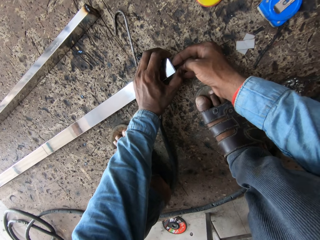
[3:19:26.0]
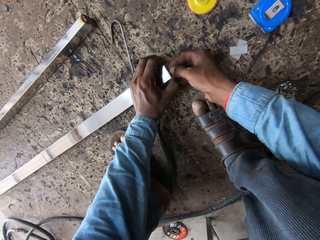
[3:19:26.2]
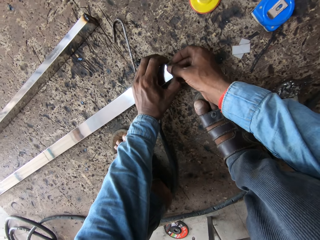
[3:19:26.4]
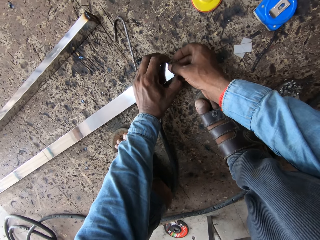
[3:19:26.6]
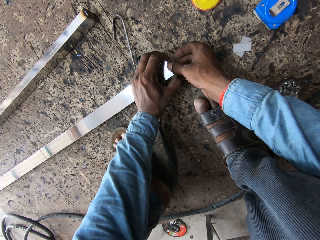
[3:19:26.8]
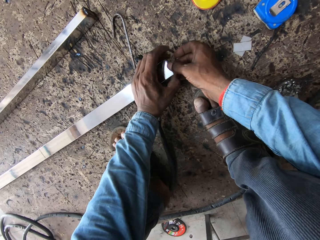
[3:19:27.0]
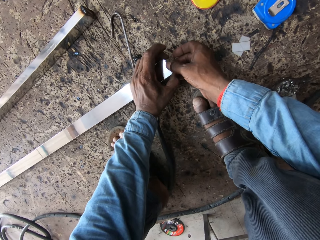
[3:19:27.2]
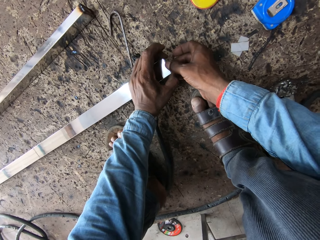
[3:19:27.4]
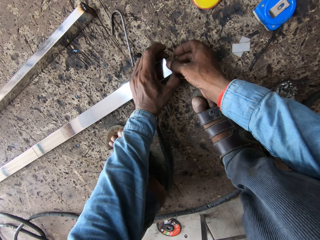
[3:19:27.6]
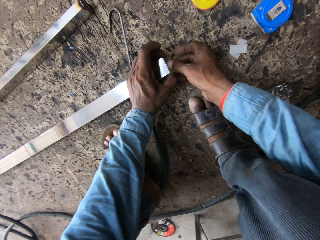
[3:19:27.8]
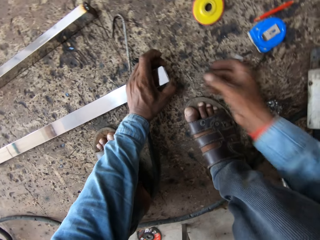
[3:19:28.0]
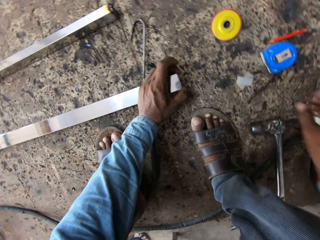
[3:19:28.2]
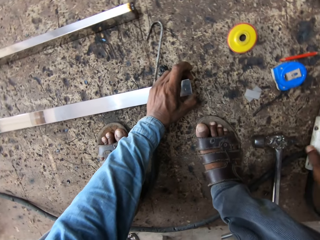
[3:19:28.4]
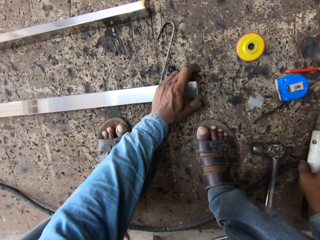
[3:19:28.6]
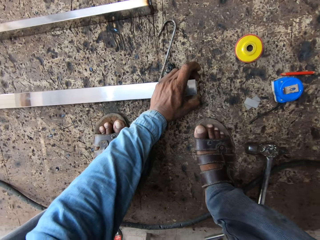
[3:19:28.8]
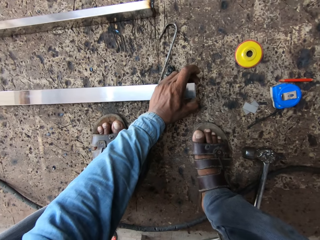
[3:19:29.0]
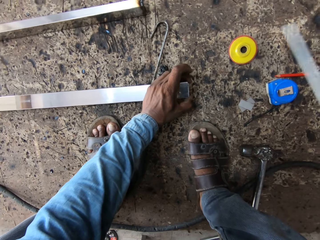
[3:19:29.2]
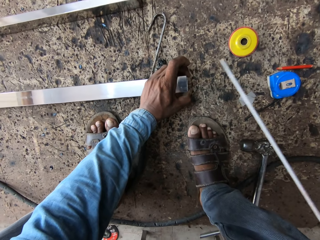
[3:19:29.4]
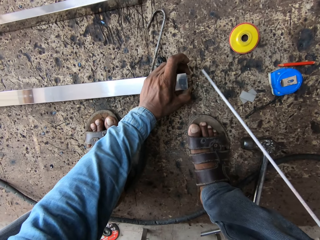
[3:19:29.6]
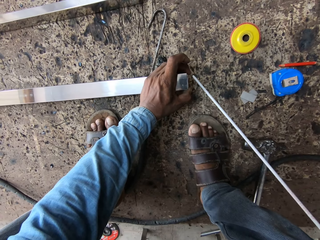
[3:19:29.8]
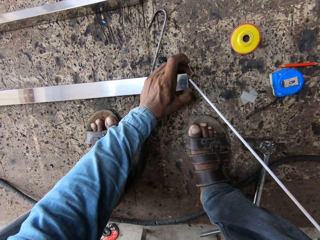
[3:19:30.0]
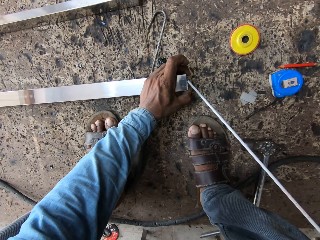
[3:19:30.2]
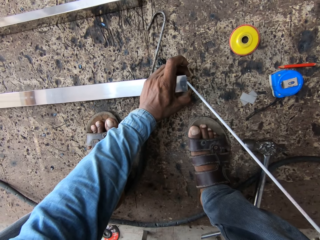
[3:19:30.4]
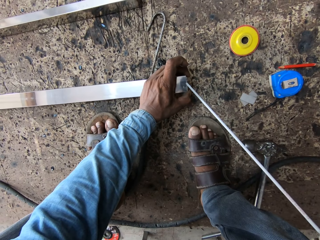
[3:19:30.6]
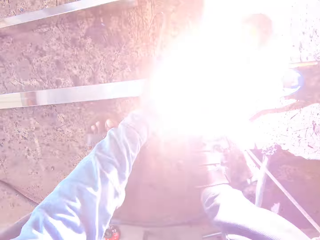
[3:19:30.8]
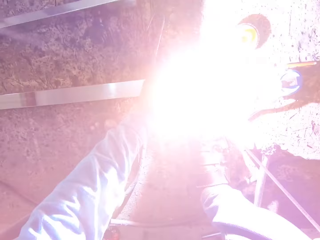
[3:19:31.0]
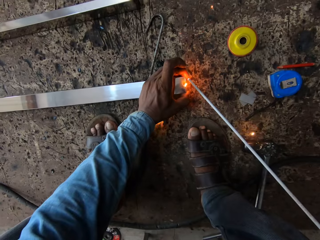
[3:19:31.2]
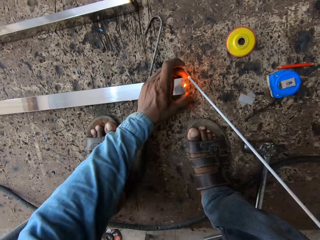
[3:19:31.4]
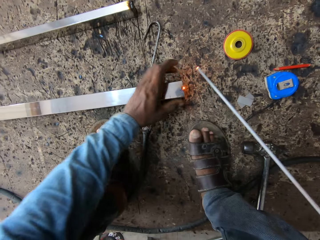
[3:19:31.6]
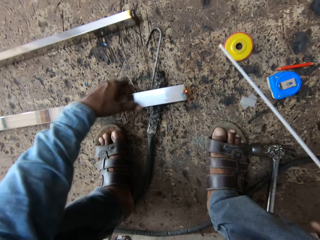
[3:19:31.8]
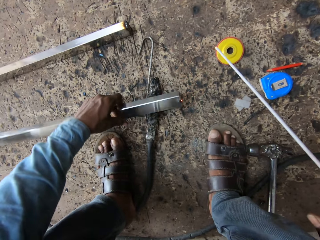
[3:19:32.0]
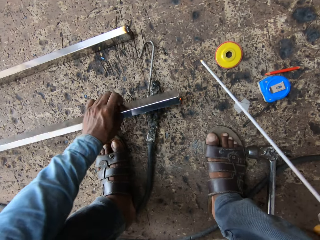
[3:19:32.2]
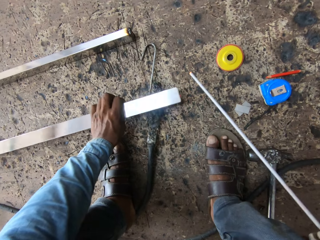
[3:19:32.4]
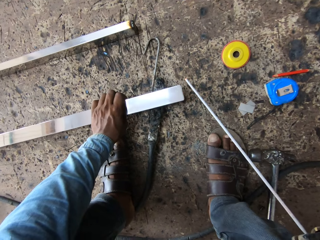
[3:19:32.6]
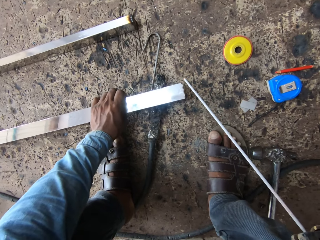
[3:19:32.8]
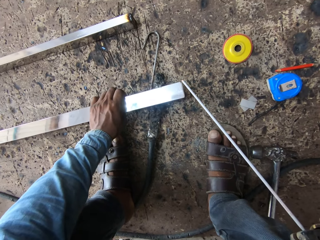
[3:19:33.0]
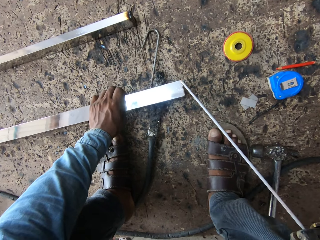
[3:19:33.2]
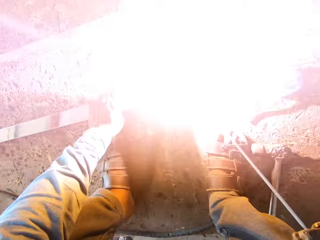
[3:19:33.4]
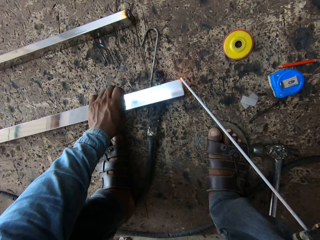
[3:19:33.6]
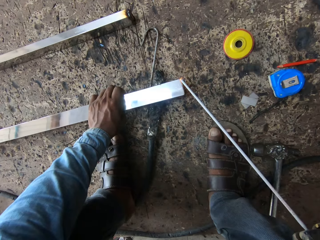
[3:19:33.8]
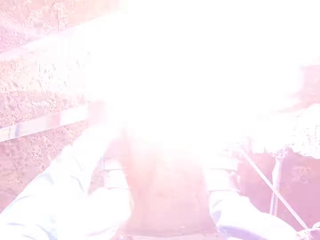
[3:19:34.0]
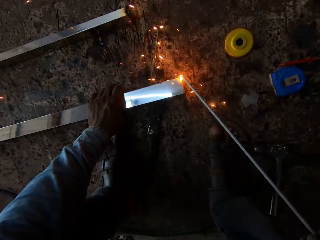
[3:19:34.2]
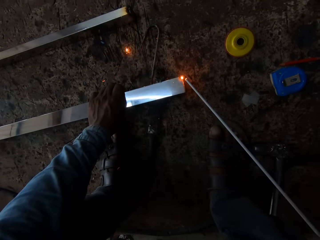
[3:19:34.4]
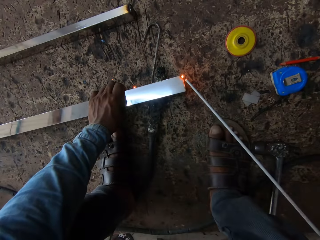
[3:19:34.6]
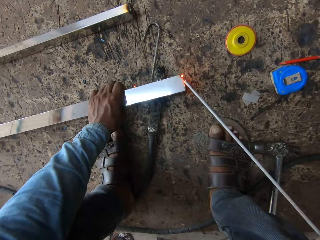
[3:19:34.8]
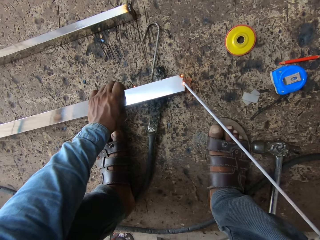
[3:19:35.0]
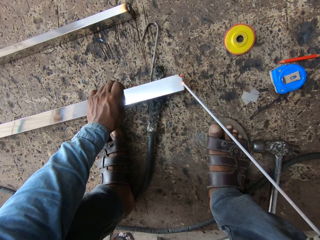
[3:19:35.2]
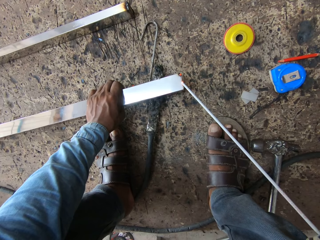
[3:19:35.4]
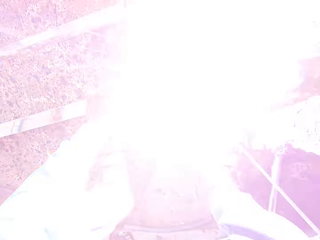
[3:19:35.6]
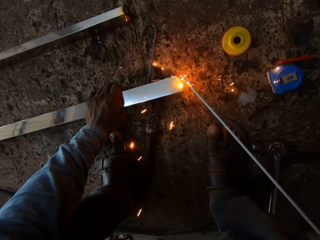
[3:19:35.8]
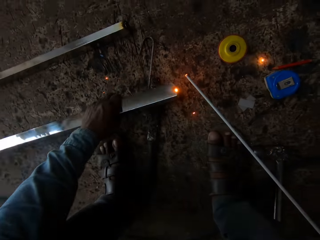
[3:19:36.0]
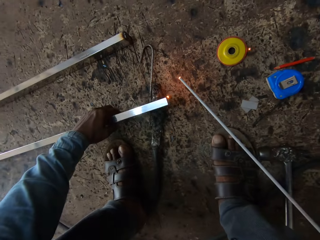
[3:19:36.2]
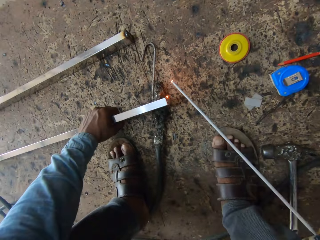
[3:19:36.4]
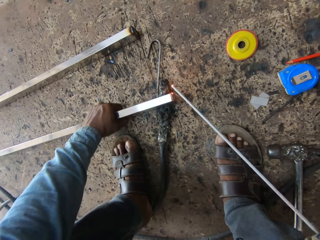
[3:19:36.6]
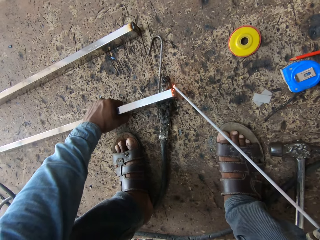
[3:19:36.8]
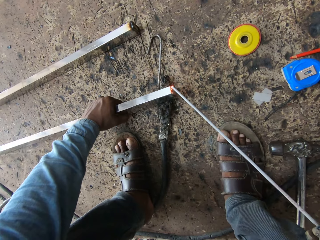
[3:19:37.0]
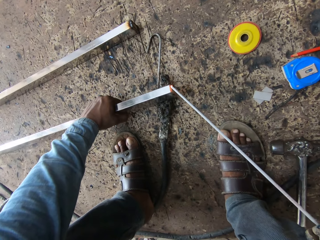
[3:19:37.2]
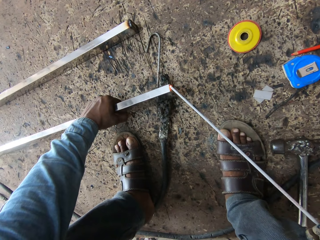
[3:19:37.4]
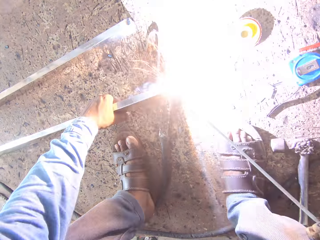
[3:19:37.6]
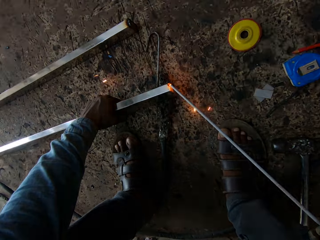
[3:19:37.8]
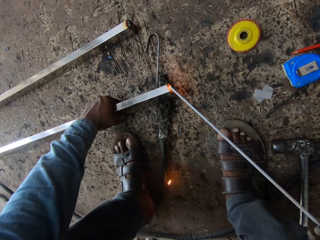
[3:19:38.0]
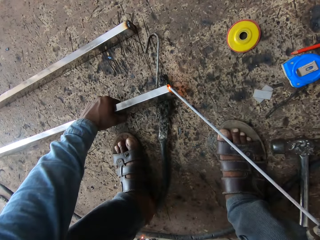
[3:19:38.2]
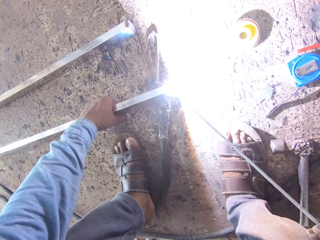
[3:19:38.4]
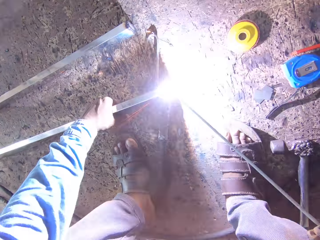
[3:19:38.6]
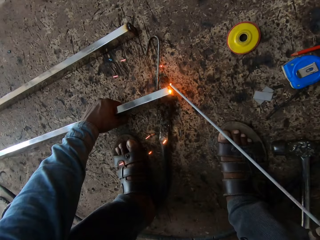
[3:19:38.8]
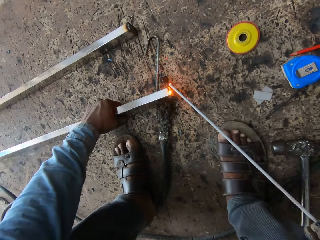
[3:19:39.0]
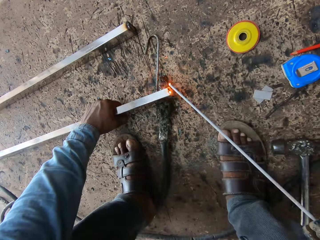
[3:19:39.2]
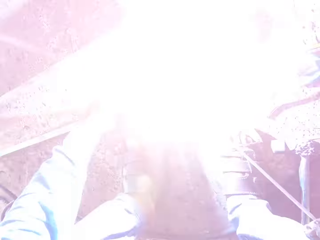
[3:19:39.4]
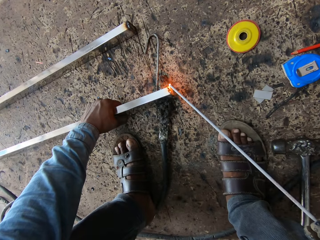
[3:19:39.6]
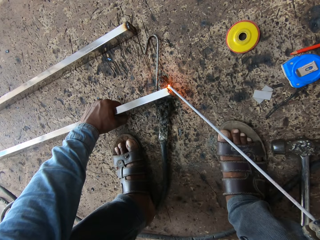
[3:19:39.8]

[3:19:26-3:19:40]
The camera wearer holds the metal rod. They weld a metal bar. They hold the electrode holder. They weld the metal rod. They hold the metal rod.

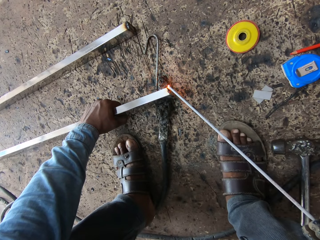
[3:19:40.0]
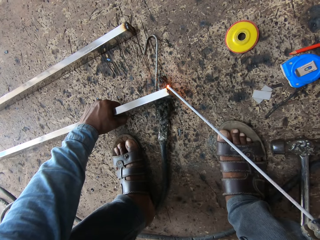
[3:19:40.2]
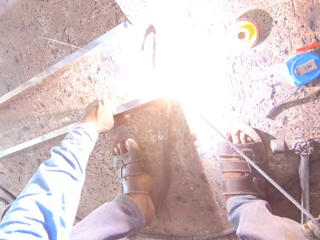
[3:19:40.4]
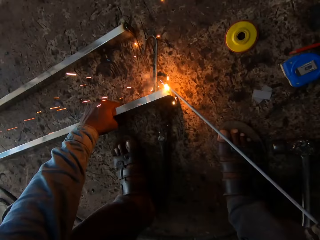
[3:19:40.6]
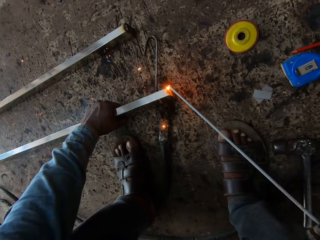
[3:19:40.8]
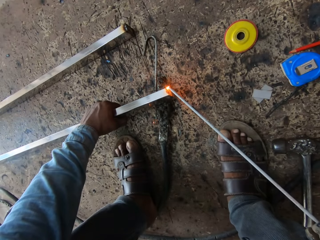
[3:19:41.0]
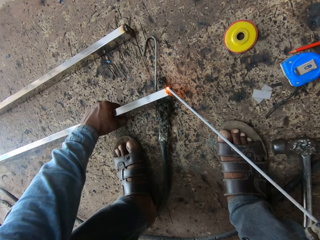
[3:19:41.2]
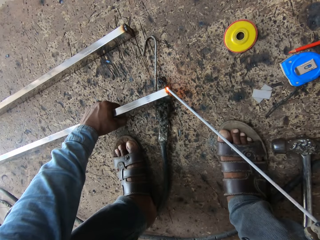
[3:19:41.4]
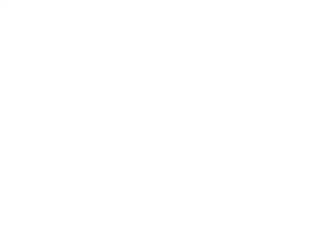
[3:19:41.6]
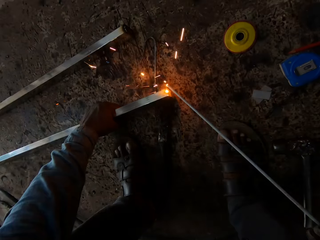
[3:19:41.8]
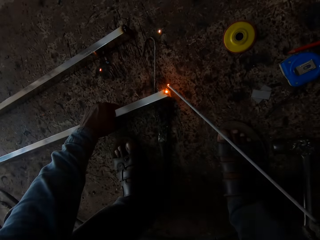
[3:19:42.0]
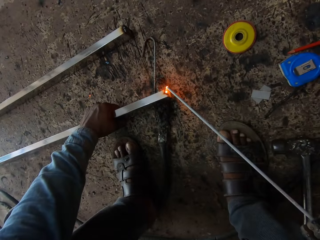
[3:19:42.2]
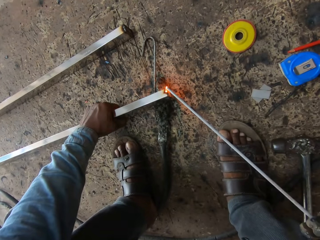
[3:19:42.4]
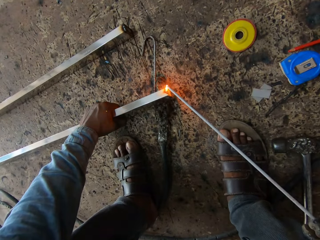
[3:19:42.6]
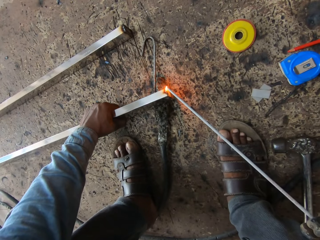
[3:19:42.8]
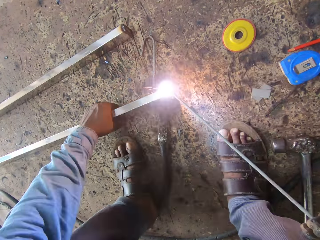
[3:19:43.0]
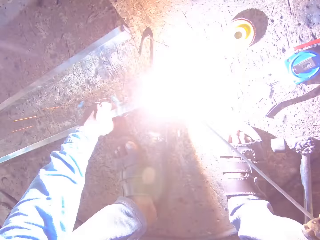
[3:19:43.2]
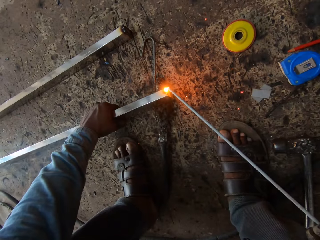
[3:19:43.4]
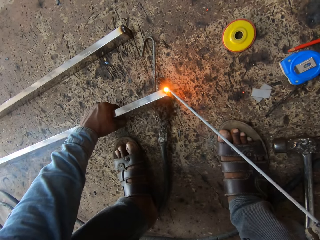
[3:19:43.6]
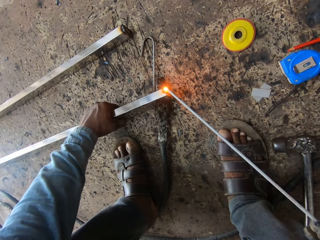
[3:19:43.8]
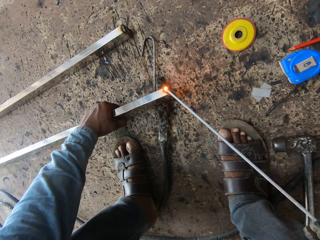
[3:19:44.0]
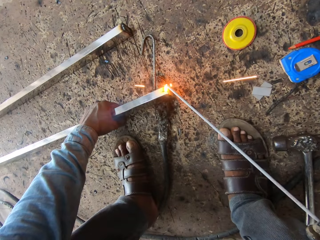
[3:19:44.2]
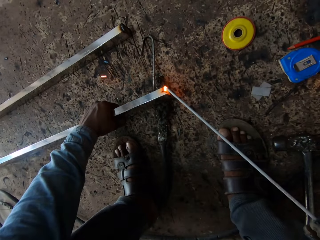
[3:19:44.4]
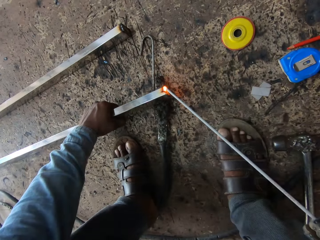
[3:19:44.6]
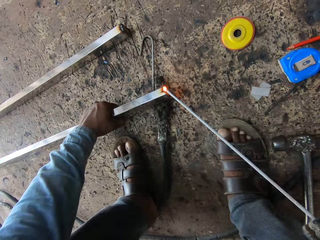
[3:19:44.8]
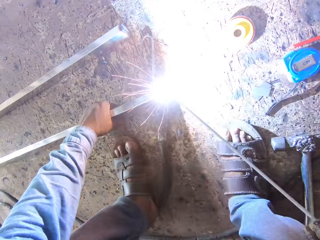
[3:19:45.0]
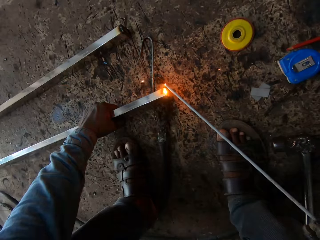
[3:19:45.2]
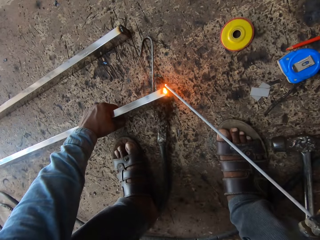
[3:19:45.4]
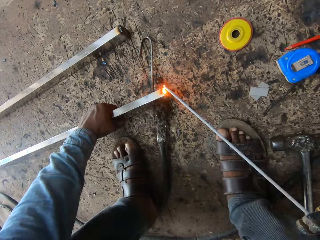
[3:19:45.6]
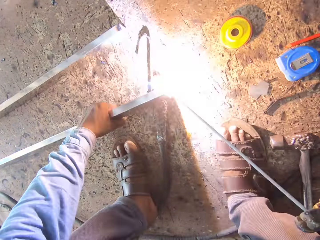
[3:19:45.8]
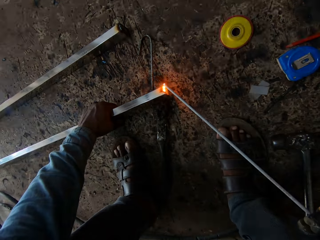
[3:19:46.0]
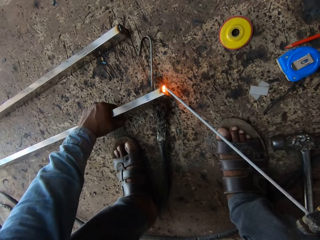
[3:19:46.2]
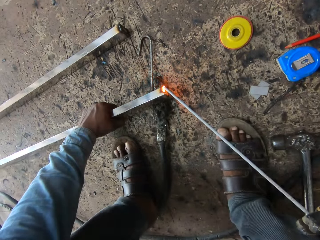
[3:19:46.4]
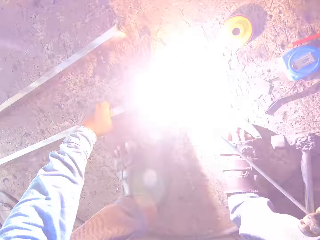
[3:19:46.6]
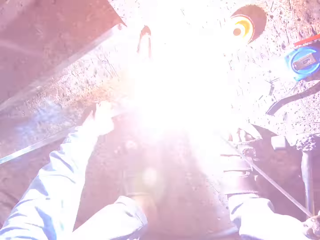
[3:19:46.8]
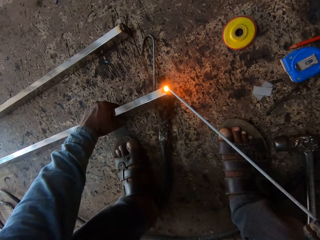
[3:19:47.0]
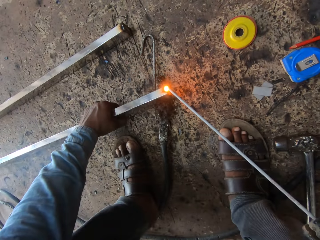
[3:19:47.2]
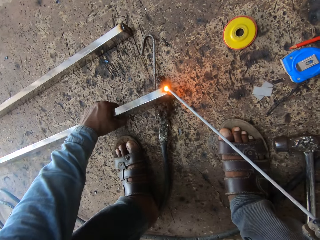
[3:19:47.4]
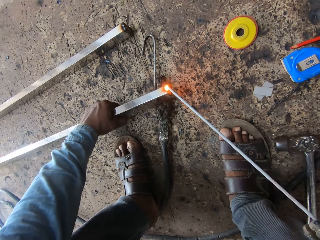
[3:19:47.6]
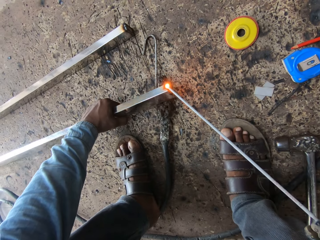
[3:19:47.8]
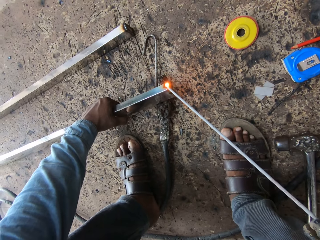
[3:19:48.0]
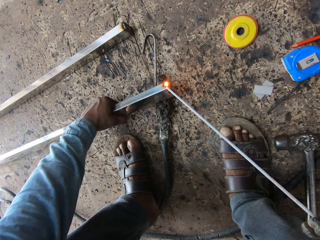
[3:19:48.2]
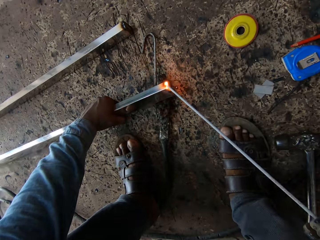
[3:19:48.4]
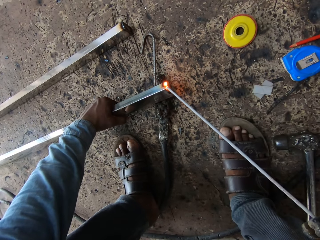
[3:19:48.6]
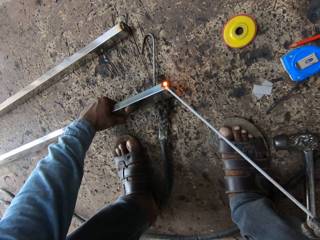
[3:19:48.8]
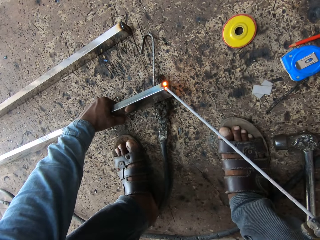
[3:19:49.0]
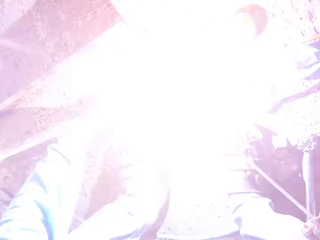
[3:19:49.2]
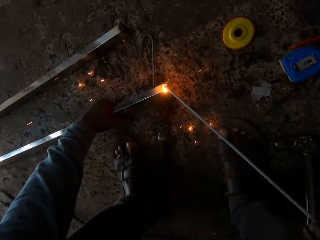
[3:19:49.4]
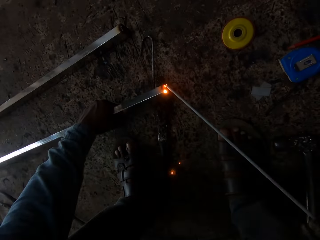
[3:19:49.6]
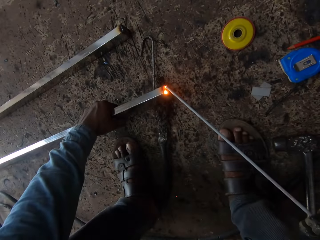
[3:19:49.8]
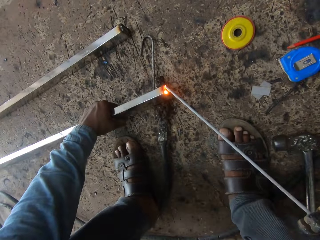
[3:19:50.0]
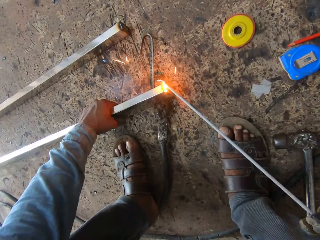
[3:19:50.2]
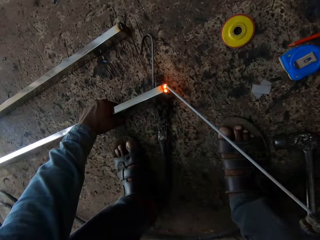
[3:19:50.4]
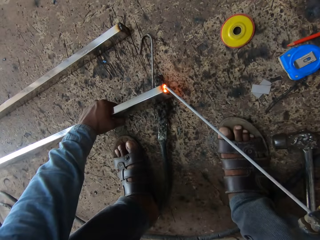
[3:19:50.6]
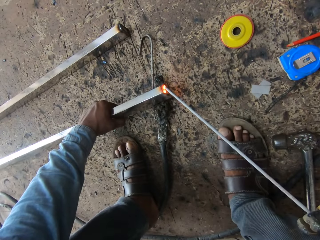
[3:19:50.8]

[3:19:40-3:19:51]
The camera wearer looks at the welding rod.
